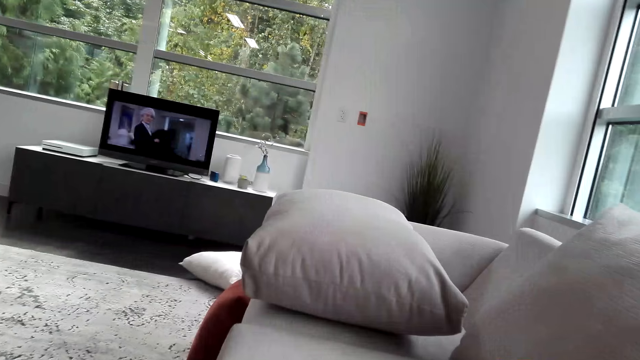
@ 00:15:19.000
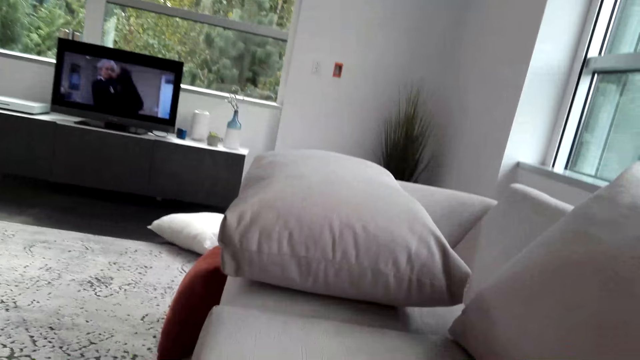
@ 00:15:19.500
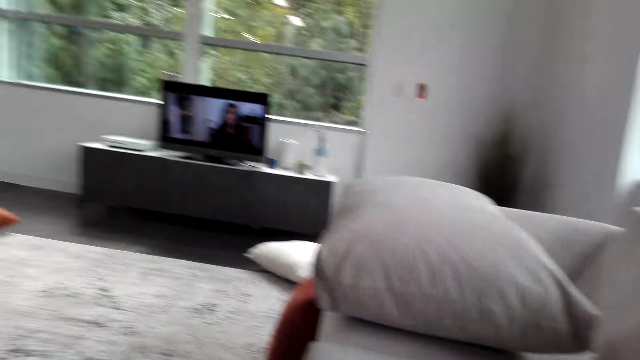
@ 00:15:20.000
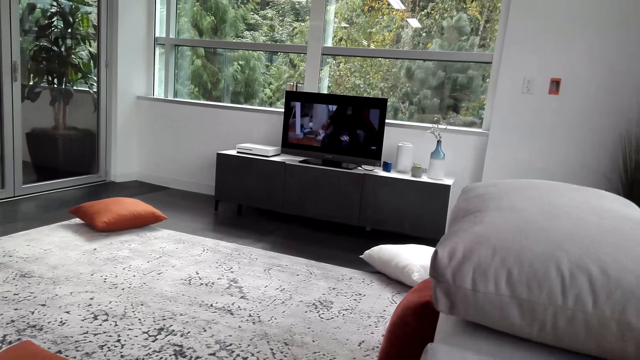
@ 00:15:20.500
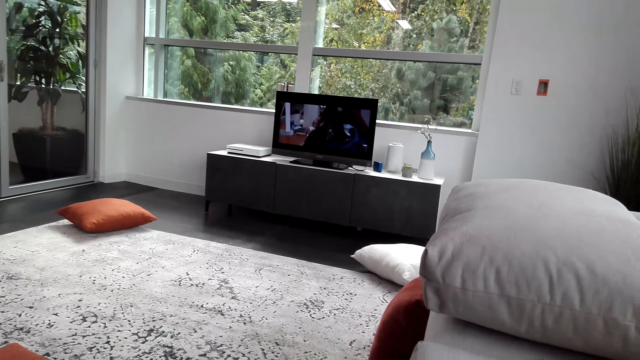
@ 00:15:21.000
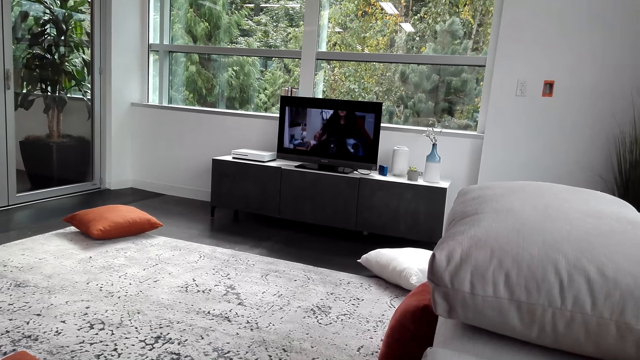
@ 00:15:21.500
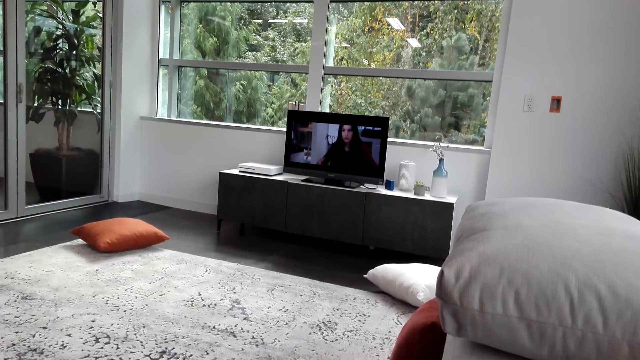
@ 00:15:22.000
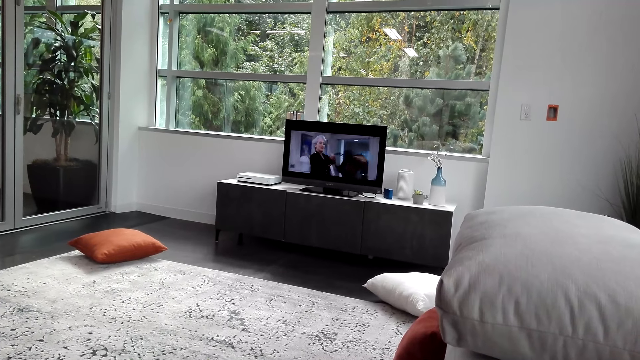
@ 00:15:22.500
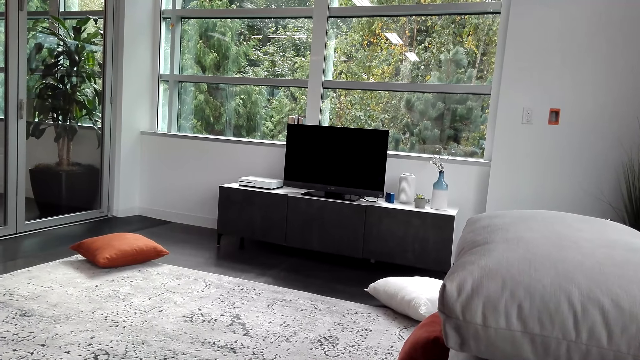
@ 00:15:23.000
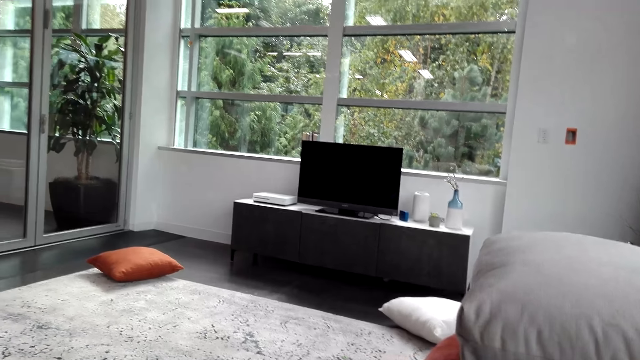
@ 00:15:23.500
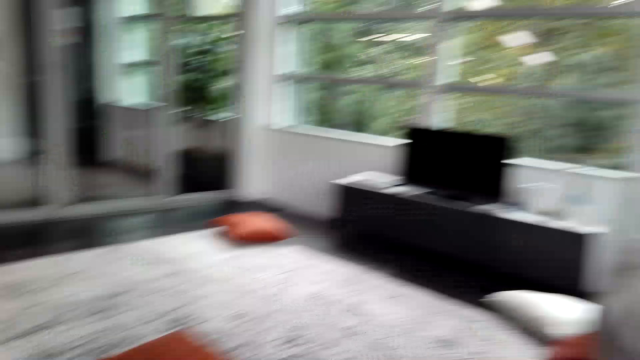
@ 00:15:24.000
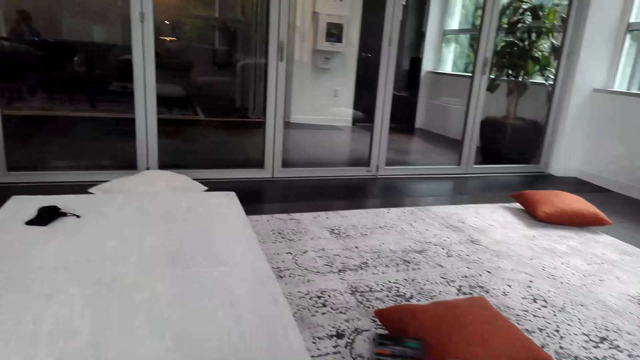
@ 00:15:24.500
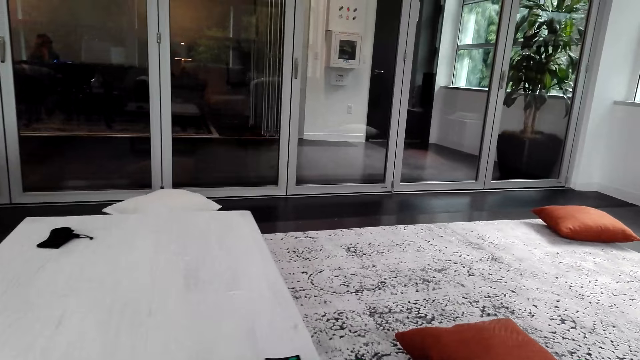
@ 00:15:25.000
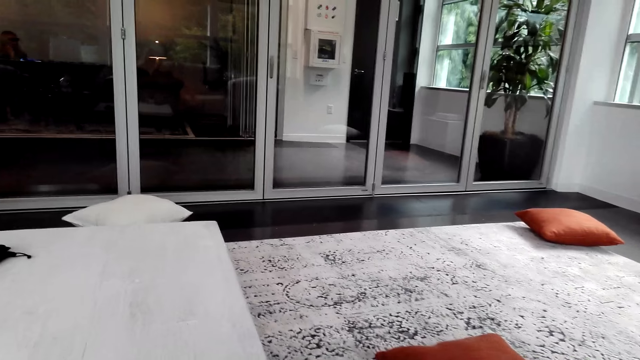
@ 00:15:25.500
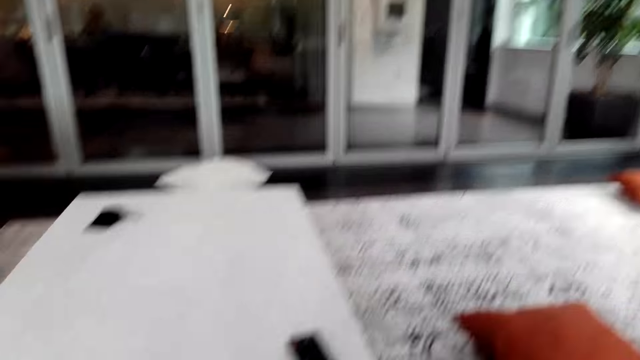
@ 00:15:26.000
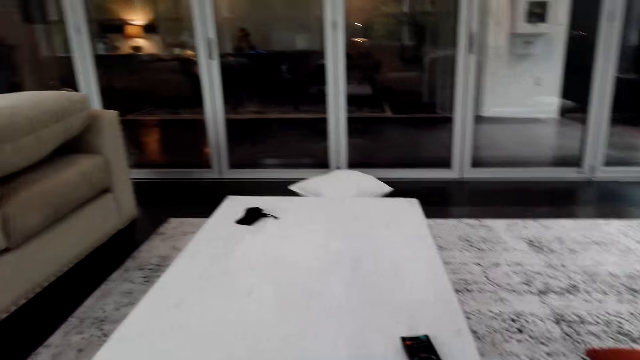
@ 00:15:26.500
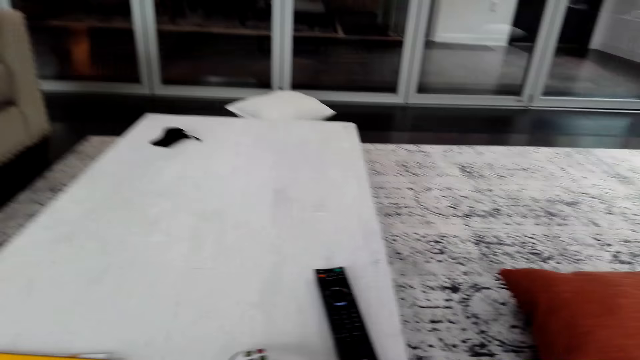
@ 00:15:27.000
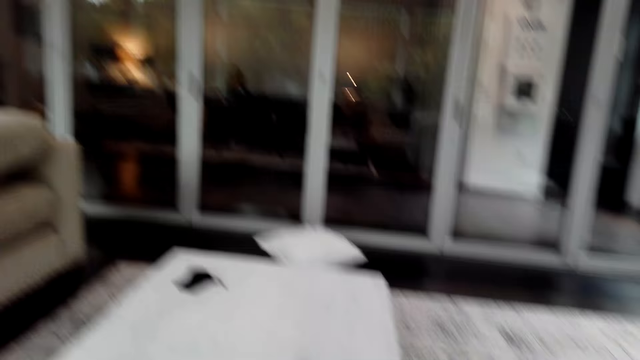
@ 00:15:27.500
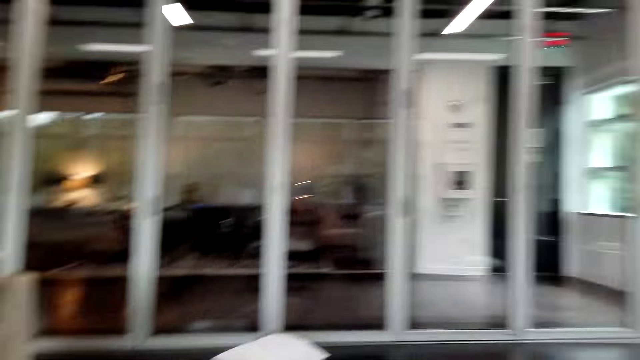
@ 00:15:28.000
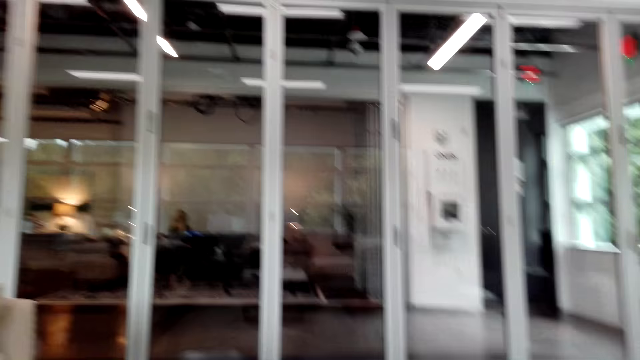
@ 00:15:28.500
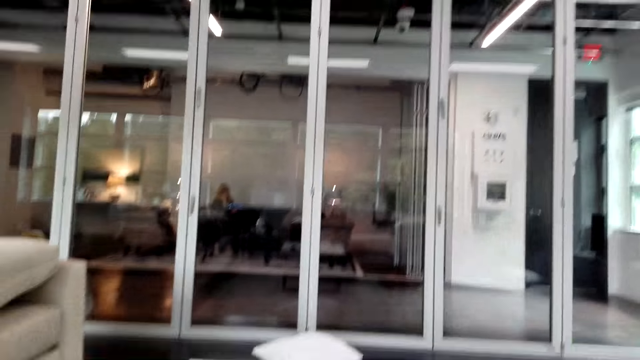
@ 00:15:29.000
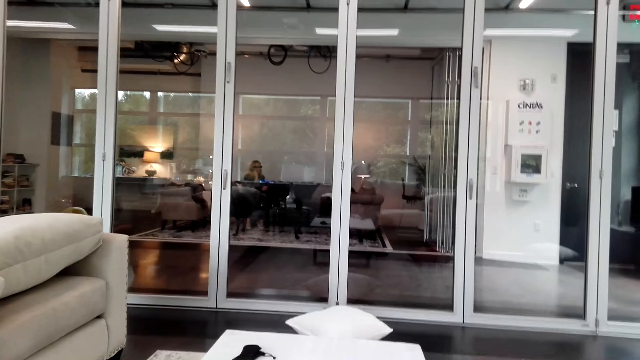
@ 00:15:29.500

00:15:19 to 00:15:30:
The camera wearer turns off the television. They place the television remote on the table. They look around the house. They look around the house again.

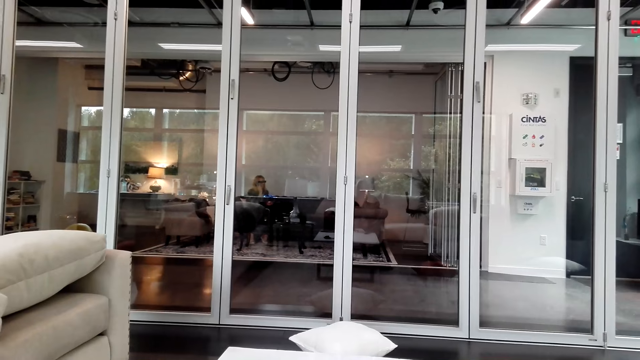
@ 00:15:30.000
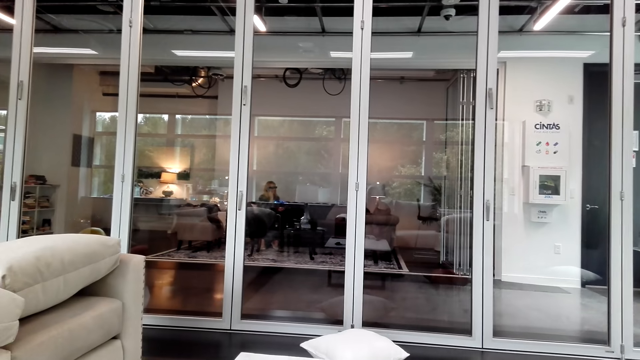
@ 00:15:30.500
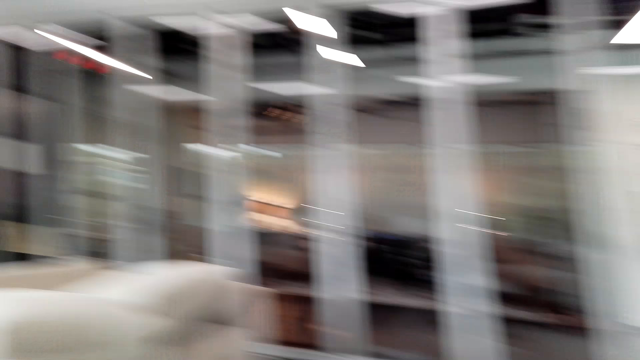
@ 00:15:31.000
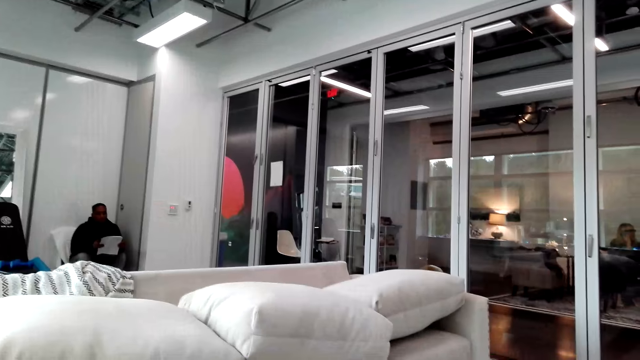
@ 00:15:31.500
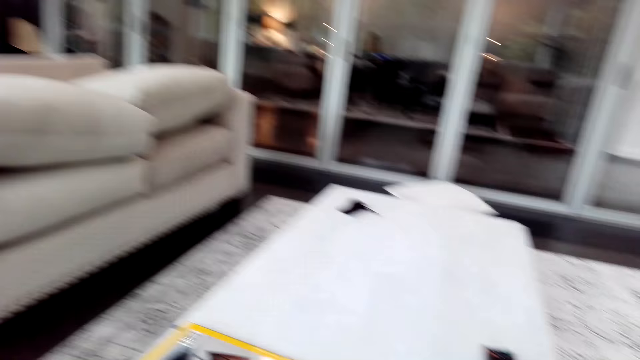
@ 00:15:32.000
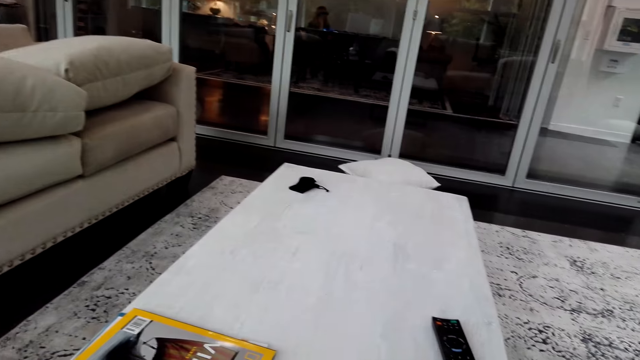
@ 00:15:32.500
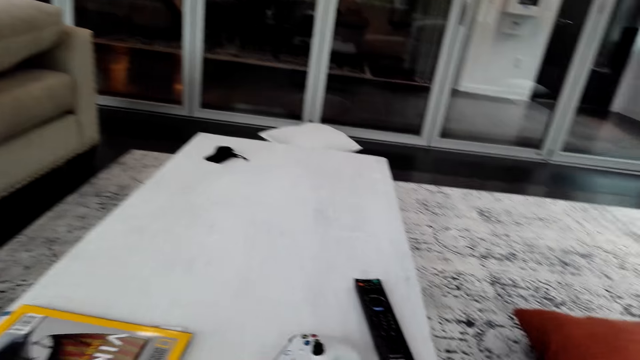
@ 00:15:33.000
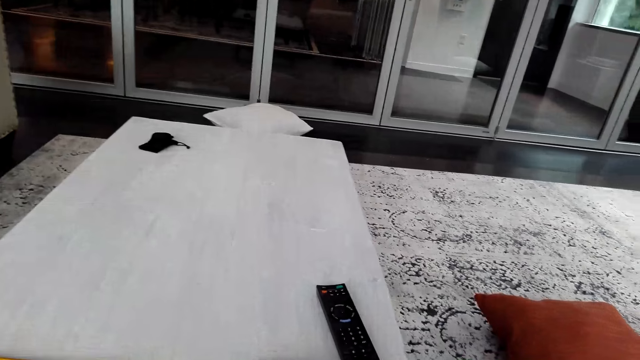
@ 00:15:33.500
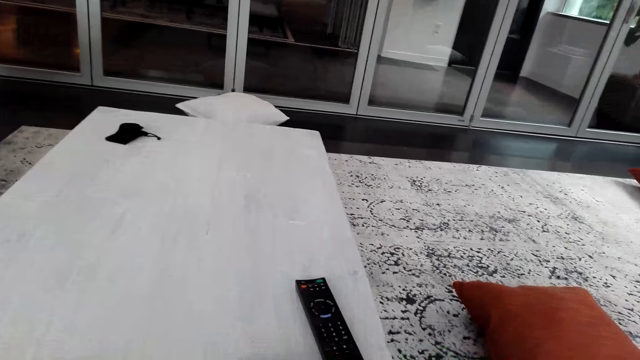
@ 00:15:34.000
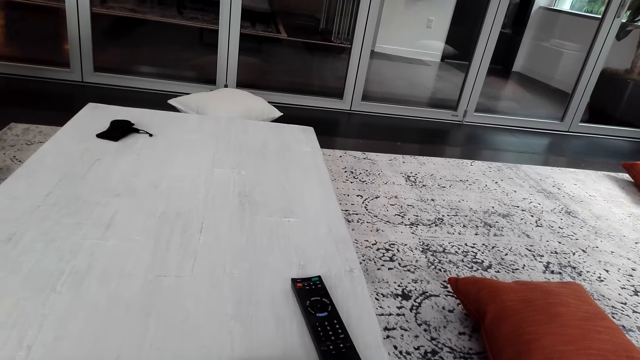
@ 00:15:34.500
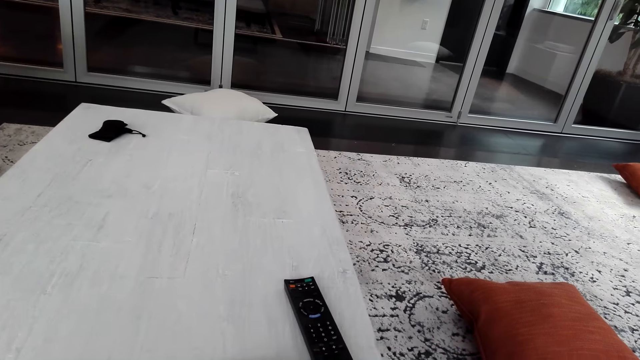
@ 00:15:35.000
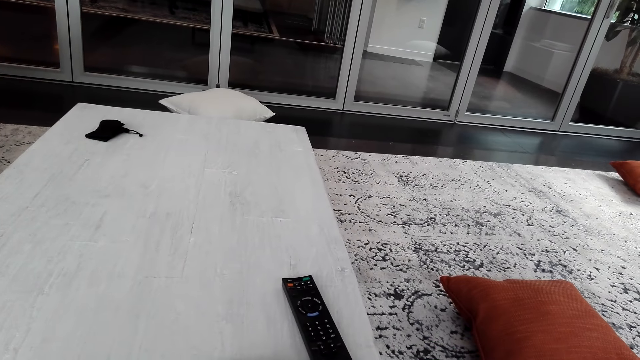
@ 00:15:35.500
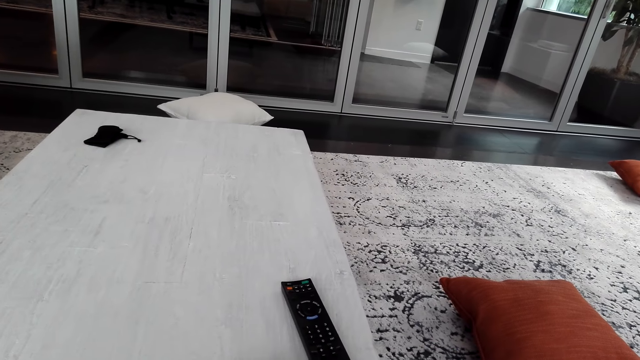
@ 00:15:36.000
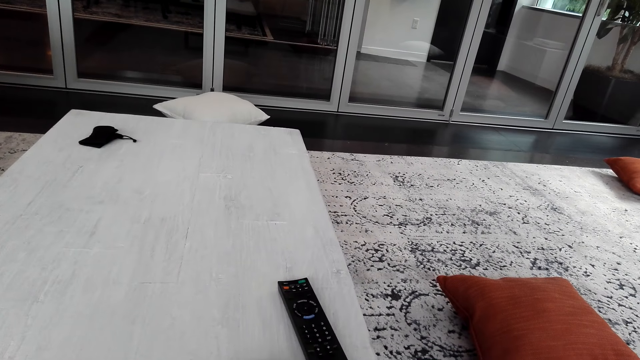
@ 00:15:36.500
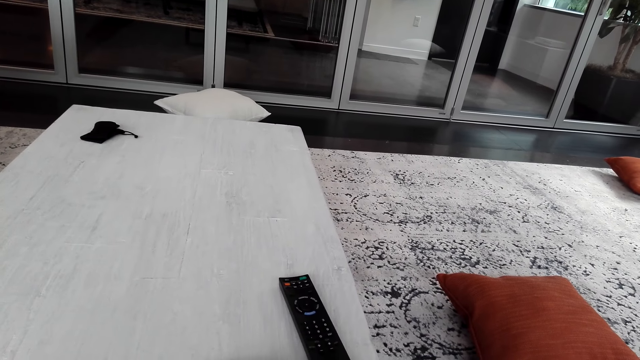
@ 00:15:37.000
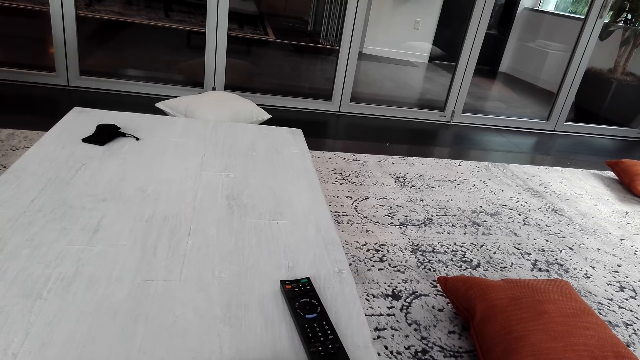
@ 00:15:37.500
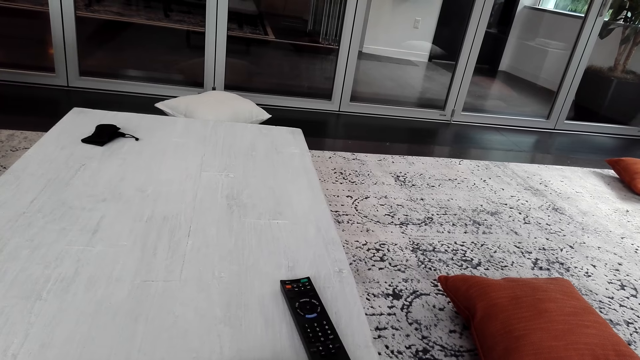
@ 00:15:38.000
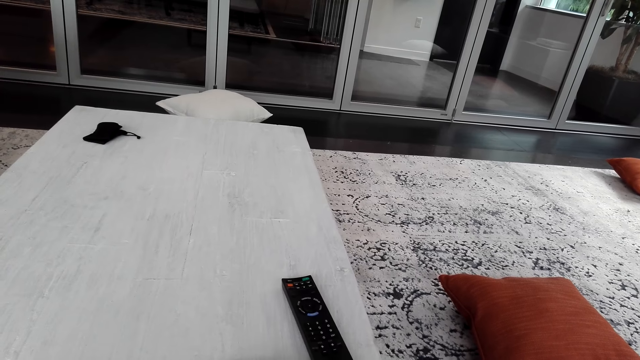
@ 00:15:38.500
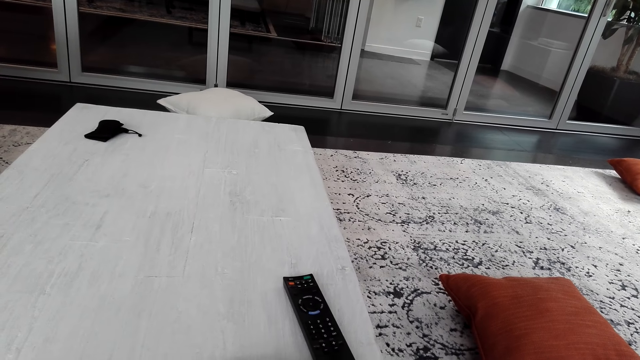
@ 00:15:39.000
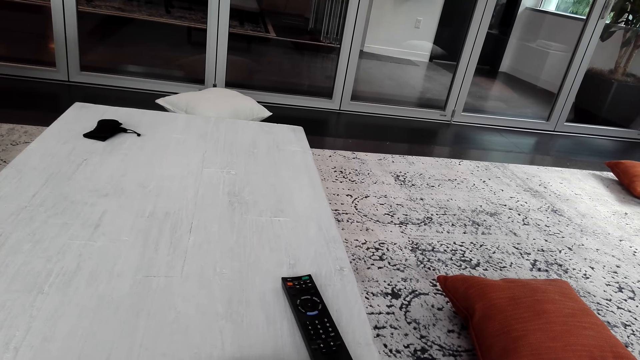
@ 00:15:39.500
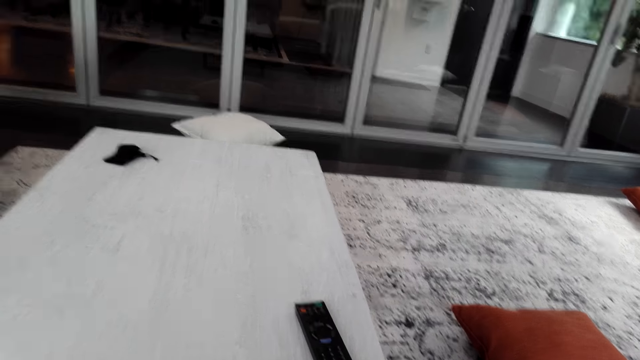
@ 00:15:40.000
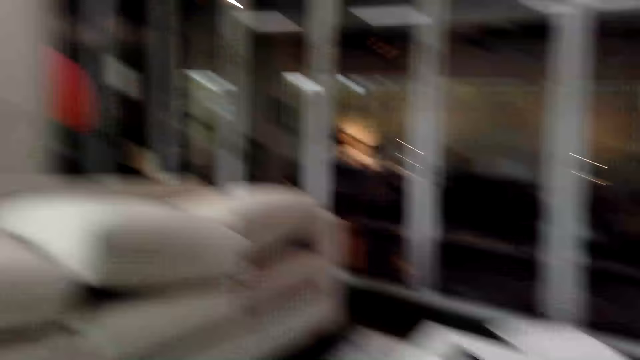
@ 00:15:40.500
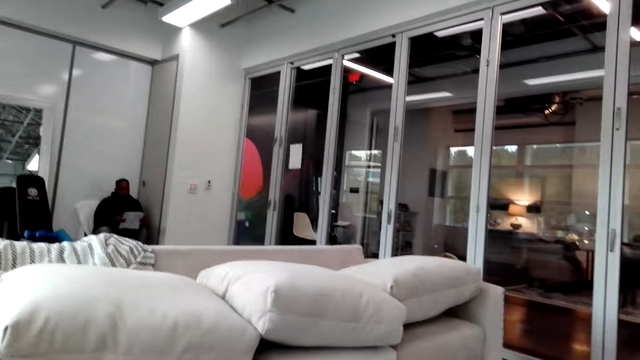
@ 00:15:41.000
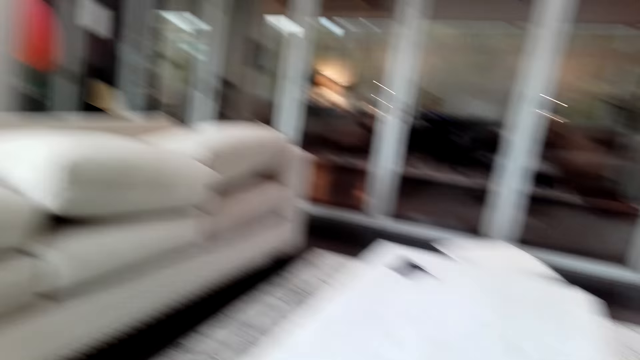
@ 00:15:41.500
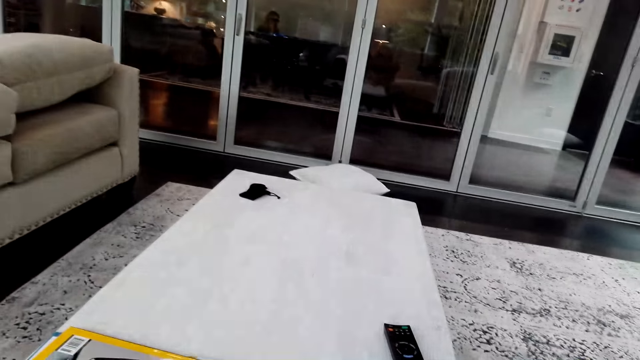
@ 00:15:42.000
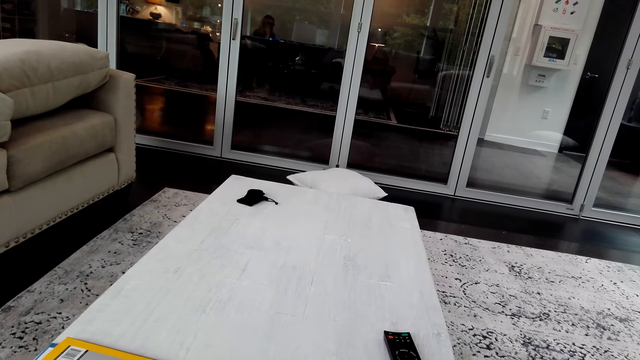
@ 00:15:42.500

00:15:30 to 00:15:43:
A man reads a book. The camera wearer looks at the man. They look around the house. They look at the man. They look around the house.
